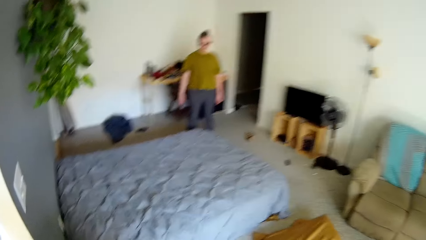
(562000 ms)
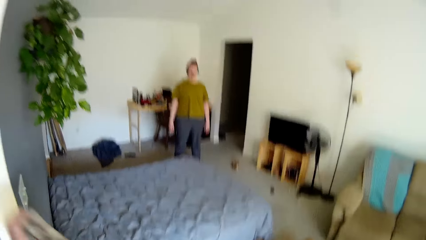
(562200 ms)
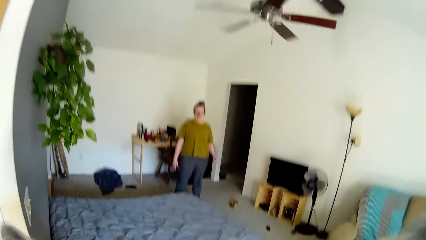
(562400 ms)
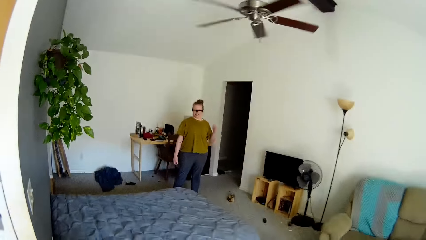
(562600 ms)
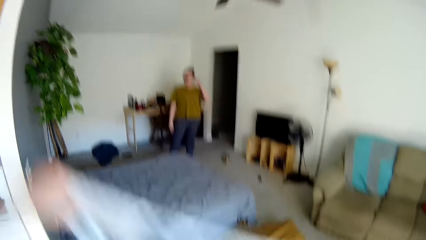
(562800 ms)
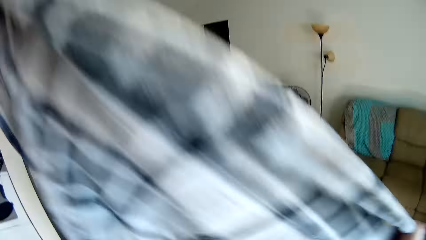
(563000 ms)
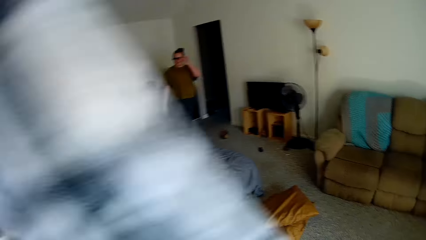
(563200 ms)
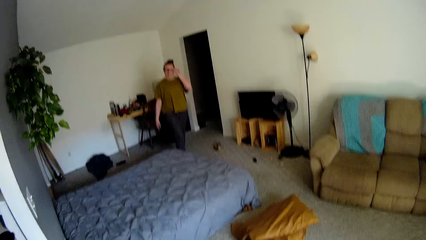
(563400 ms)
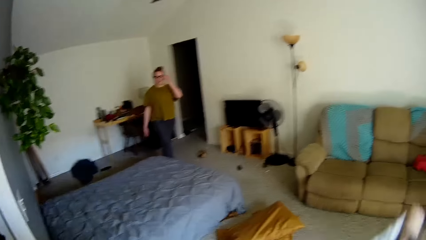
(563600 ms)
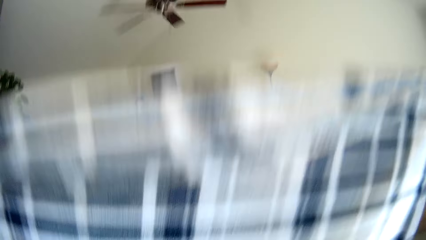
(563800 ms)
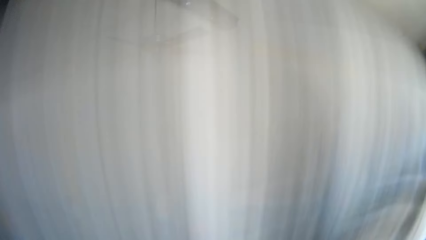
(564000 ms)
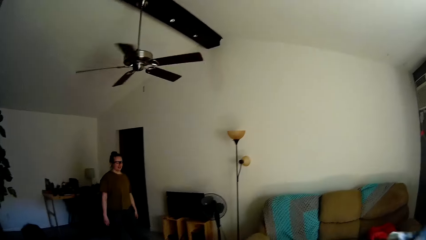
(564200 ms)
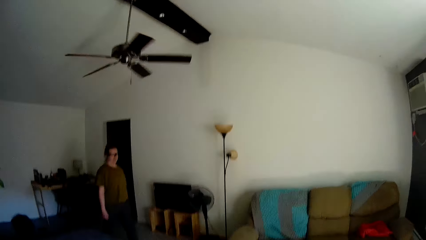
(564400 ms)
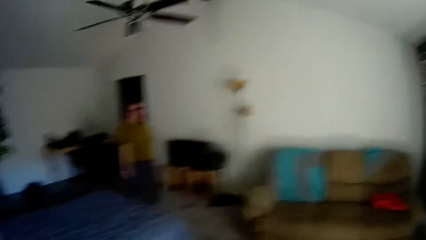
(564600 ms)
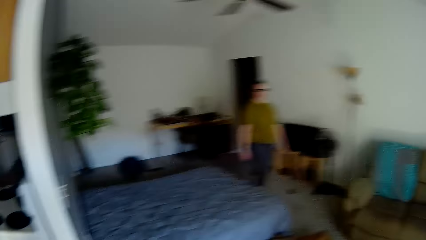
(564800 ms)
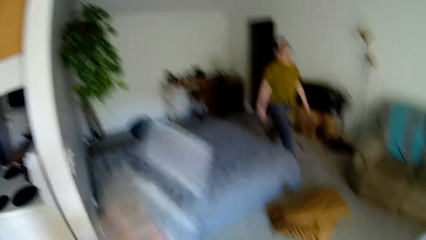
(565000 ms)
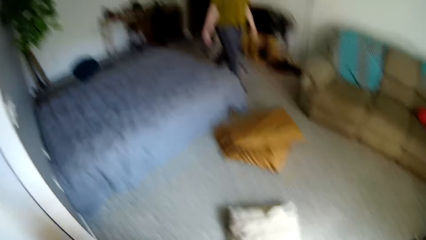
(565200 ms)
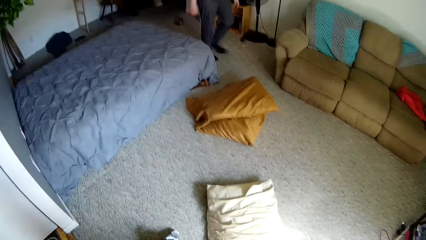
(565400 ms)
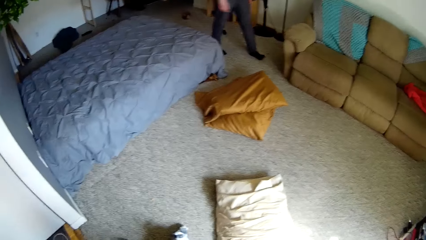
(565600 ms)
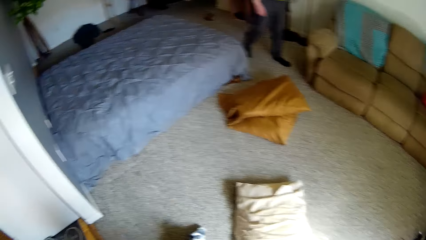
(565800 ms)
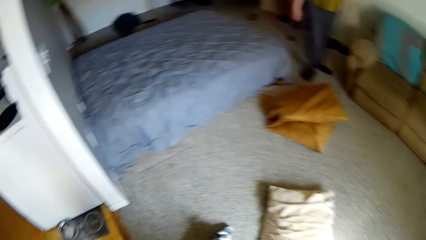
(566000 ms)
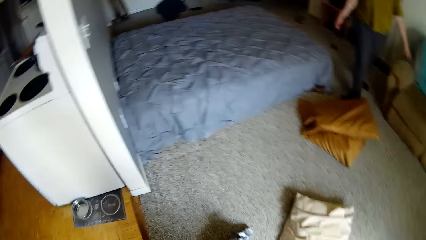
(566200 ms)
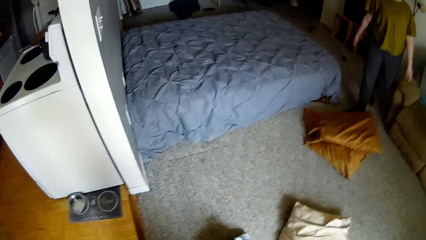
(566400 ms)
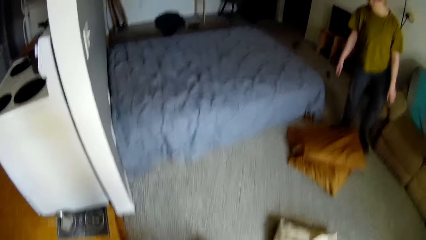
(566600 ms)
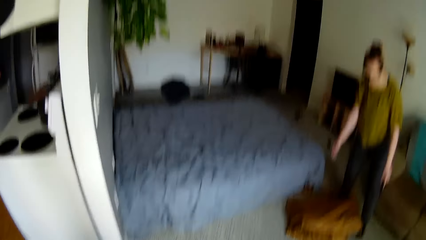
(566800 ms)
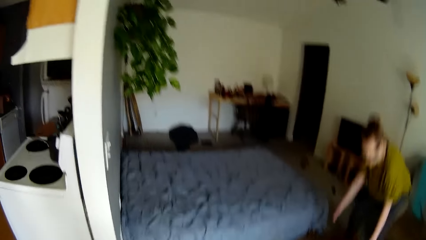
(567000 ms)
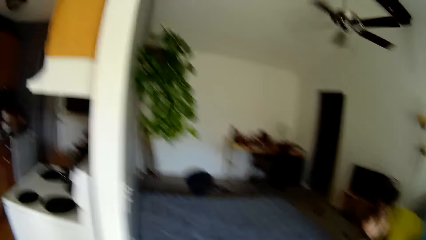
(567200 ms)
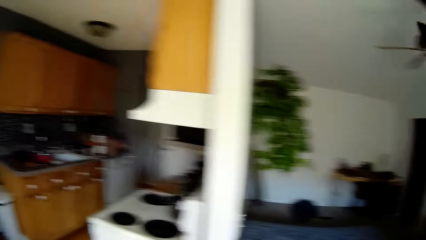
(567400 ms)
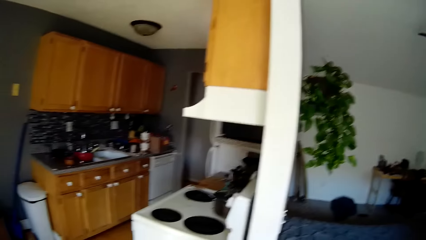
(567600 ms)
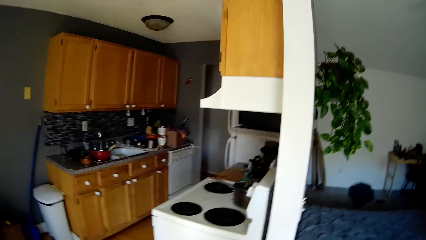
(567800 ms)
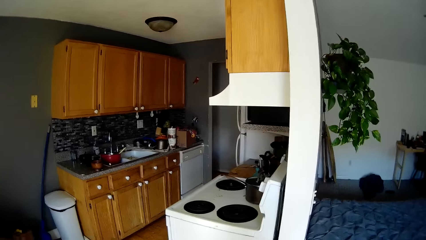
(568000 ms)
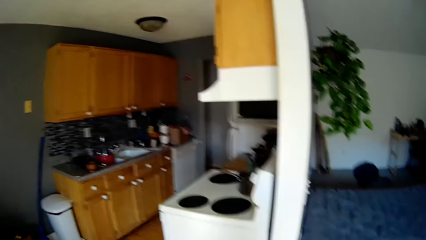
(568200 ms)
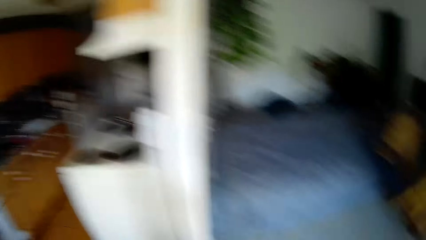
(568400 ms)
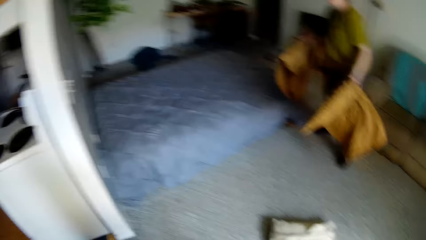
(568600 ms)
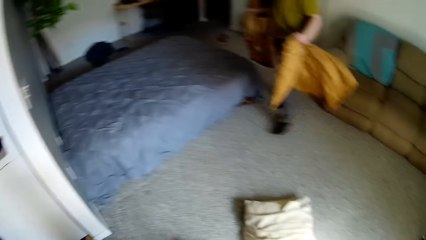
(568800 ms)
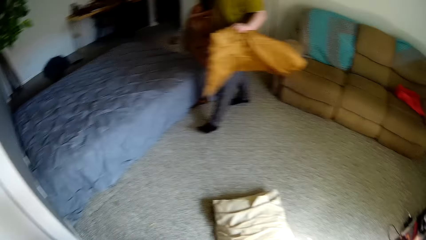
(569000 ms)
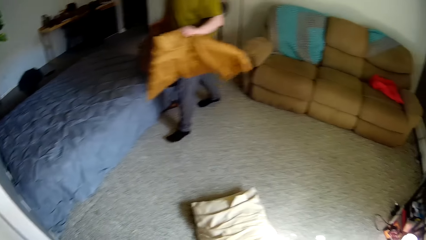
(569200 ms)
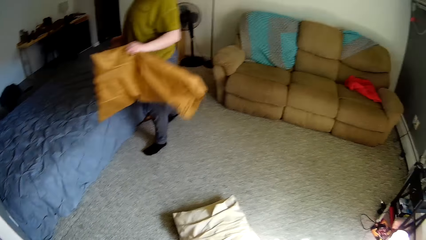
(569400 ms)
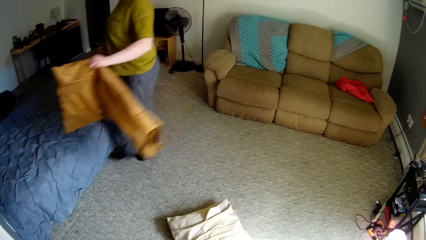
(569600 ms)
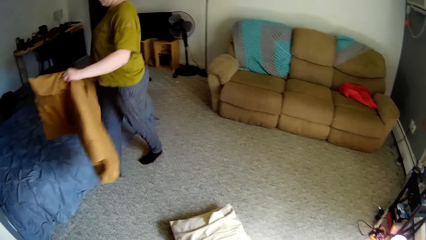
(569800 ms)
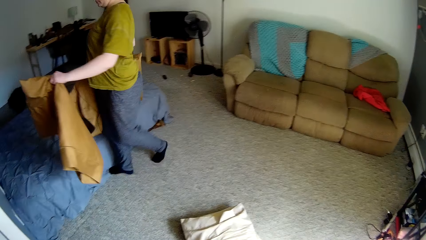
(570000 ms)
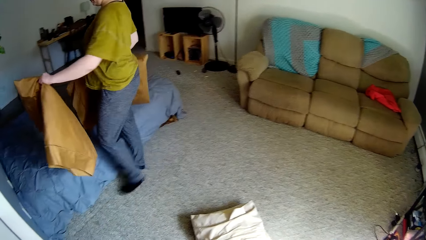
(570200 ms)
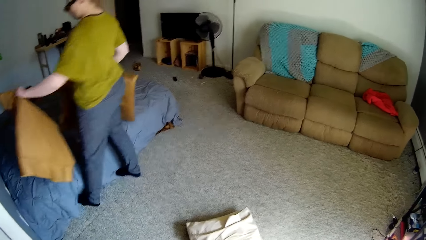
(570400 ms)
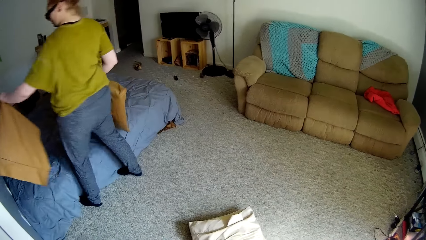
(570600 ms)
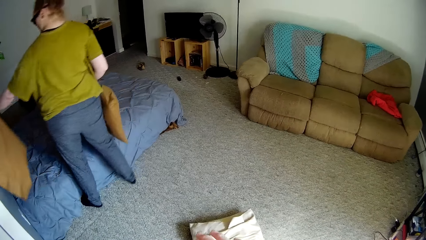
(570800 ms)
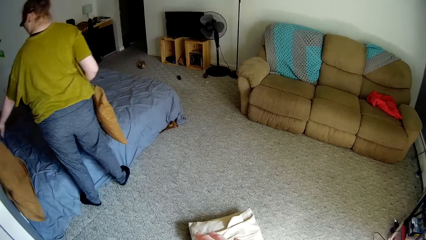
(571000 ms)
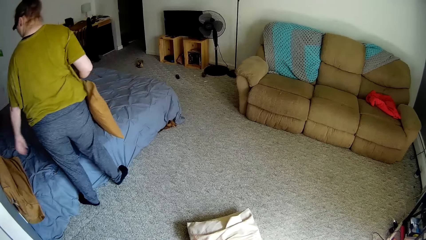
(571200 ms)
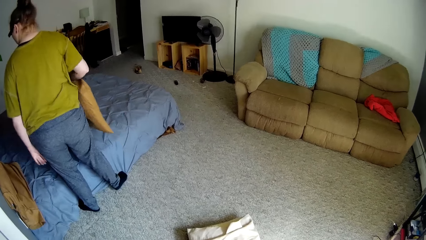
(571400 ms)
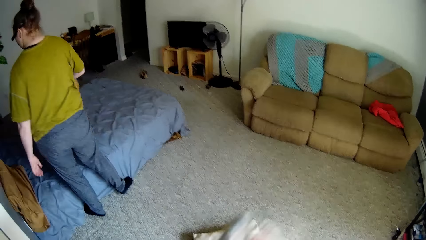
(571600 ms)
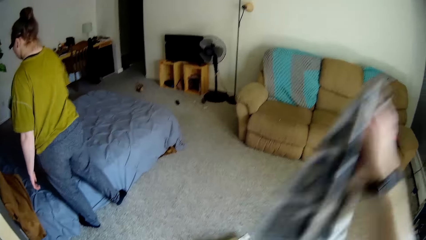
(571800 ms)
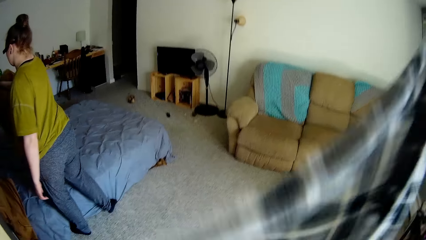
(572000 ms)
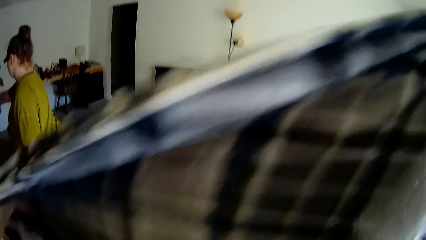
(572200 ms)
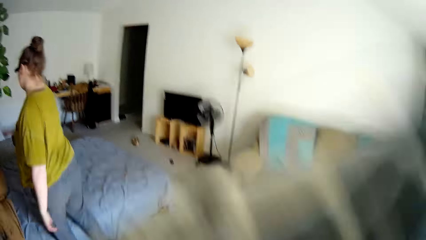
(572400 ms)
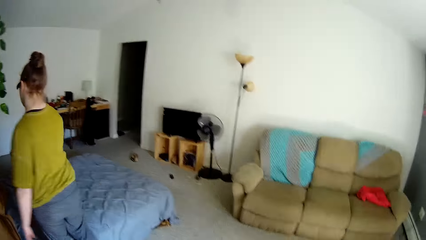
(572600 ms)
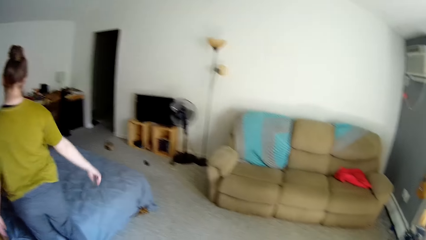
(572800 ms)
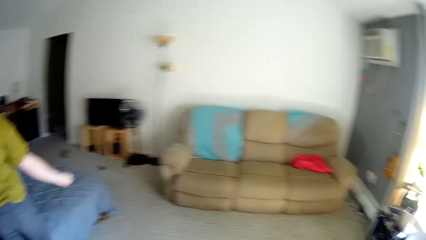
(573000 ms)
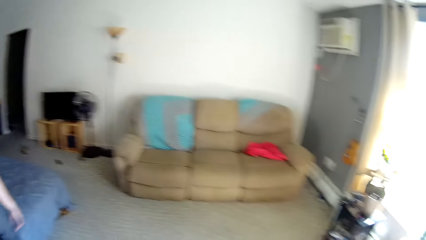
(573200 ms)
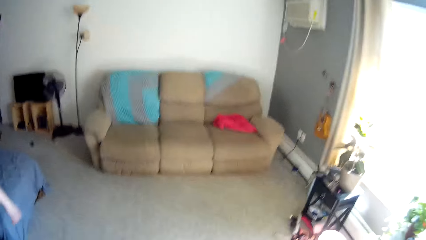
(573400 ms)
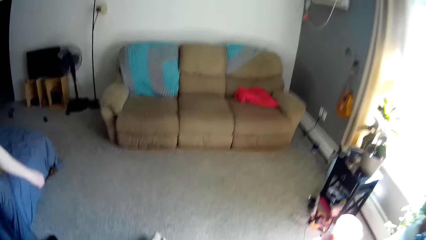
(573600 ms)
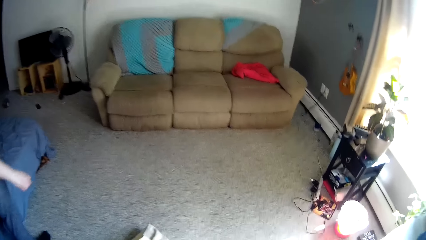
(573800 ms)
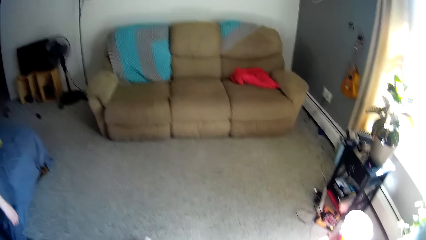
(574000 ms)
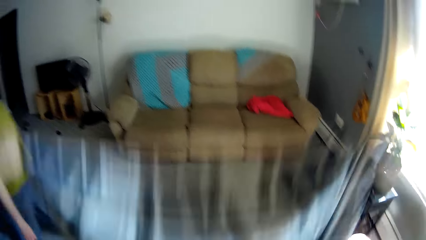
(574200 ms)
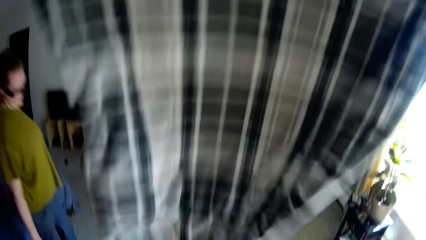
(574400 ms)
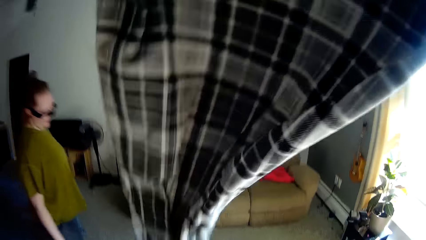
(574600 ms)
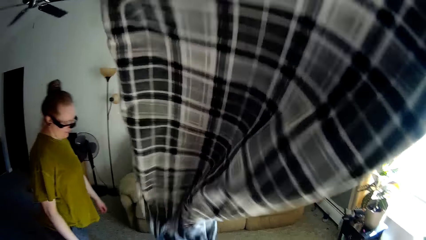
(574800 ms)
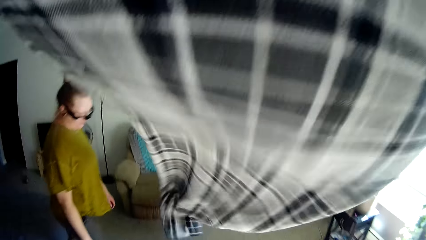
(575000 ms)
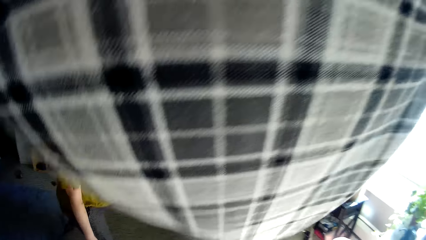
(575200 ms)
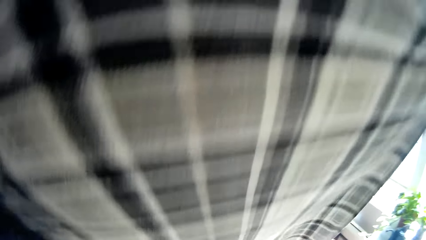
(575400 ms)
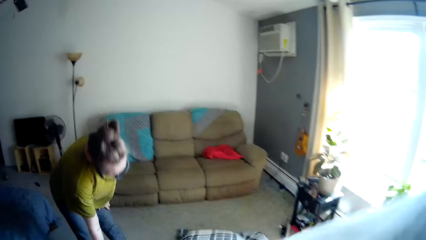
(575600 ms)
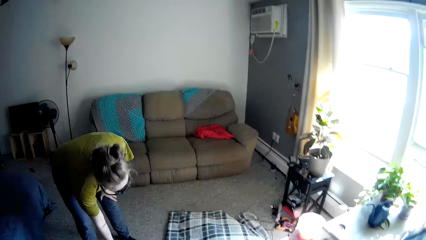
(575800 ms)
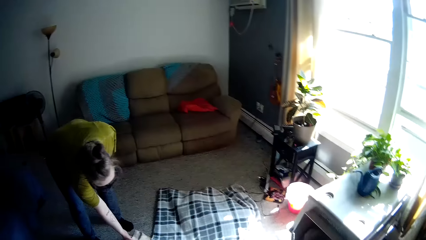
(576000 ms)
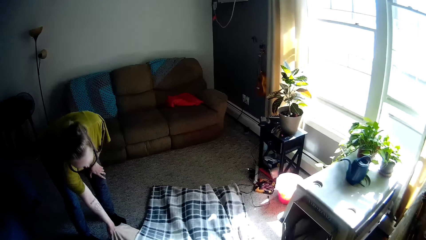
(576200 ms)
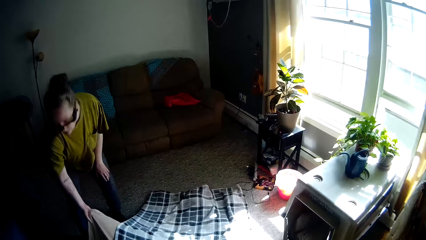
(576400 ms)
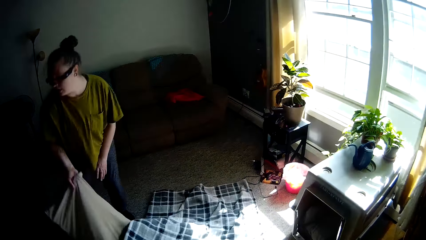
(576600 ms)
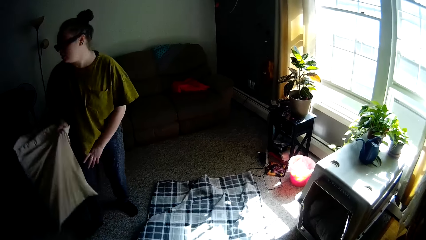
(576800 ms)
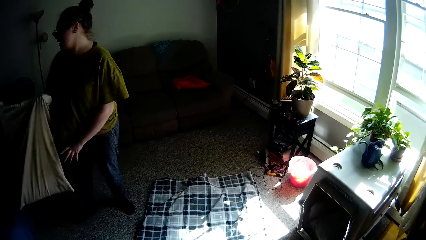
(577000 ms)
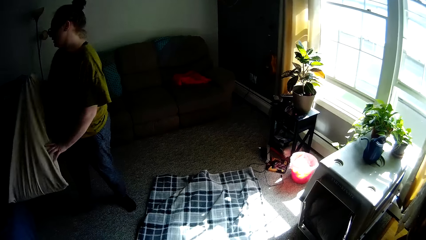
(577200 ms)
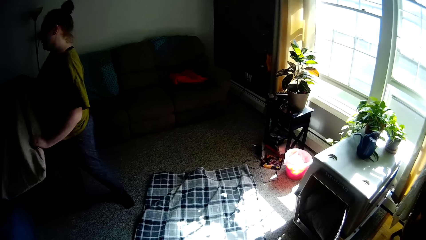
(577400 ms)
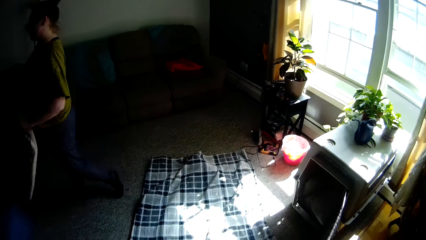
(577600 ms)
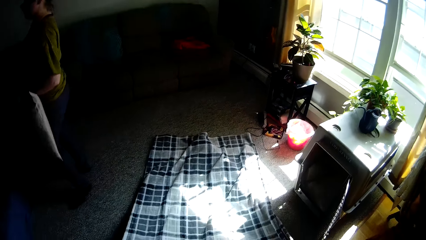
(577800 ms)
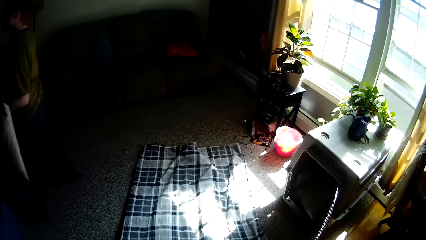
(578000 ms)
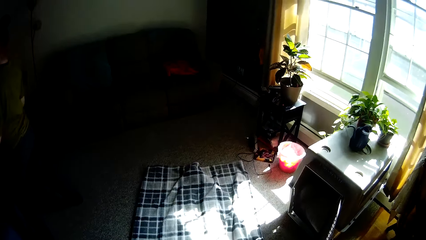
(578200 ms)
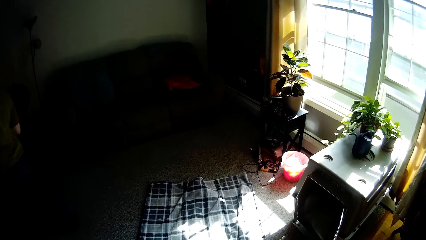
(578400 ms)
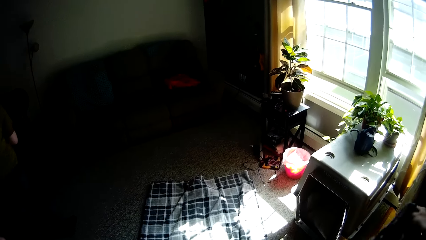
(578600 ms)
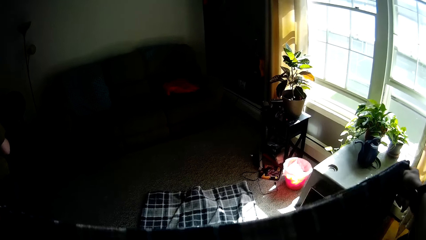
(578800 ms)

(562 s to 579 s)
The camera wearer stretches the bed spread with both hands. They fold a cloth. The woman drops a bedspread in her left hand on the bed. The camera wearer straightens the bed spread with both hands. The woman drops a pillow in her right hand on the bed. The woman picks up a pillow from the floor with her right hand.
